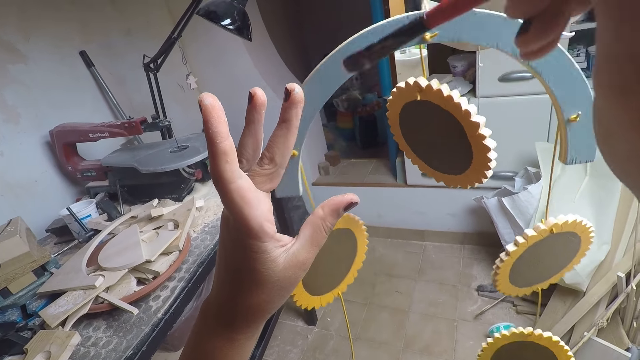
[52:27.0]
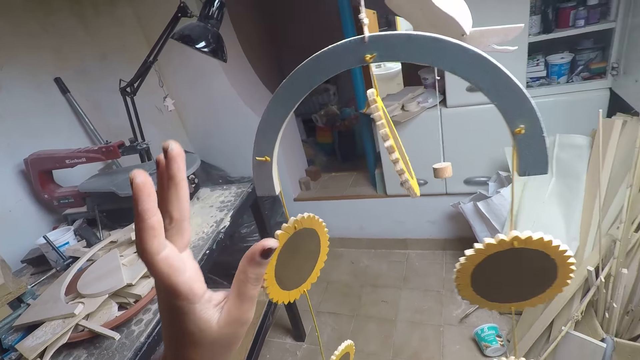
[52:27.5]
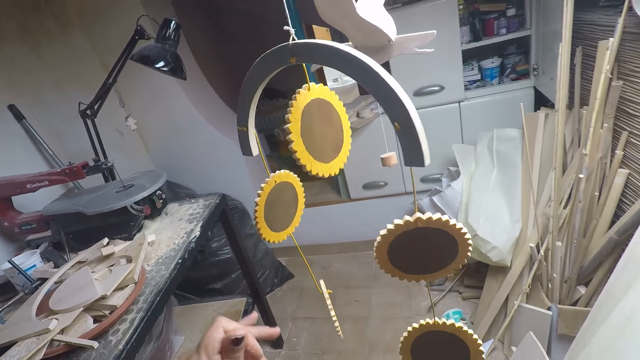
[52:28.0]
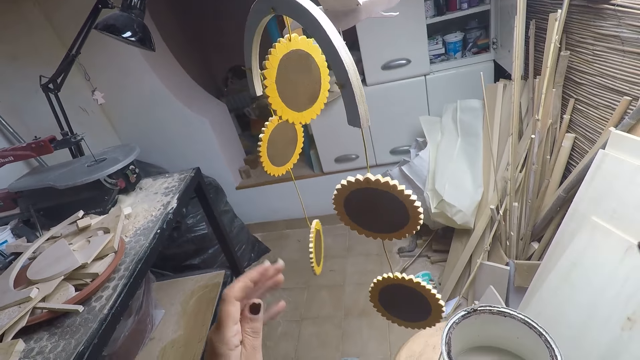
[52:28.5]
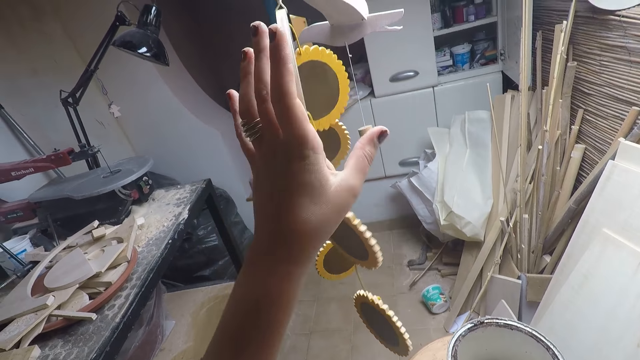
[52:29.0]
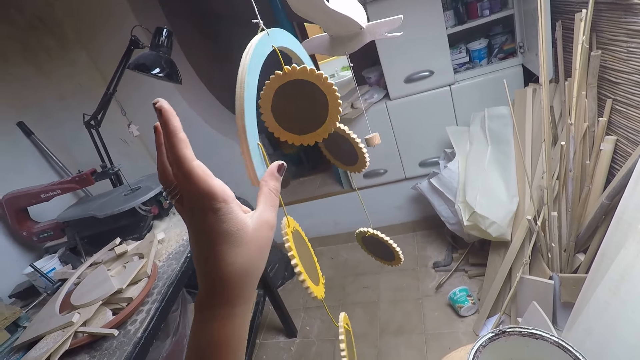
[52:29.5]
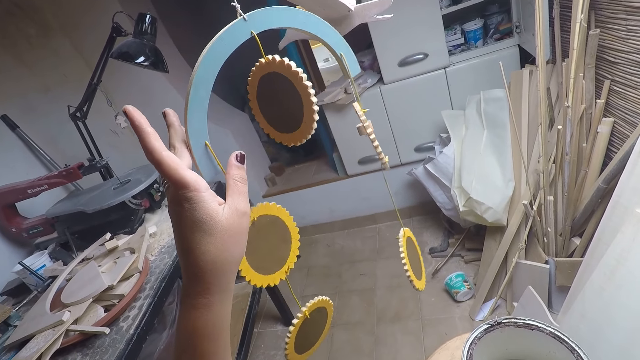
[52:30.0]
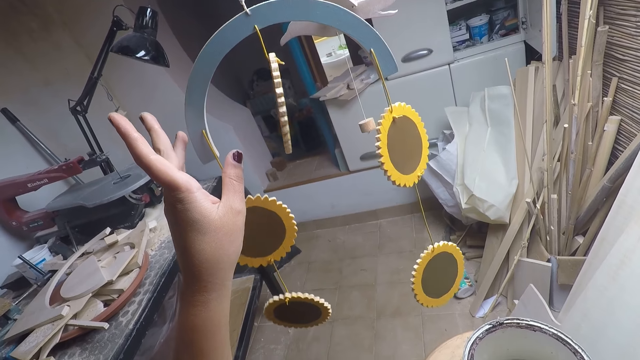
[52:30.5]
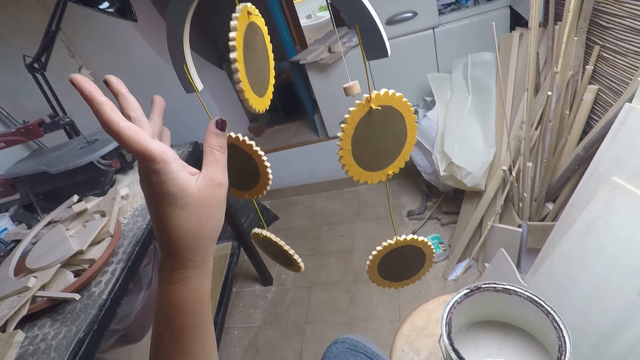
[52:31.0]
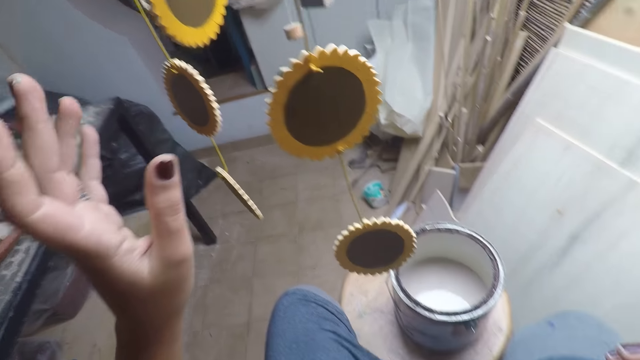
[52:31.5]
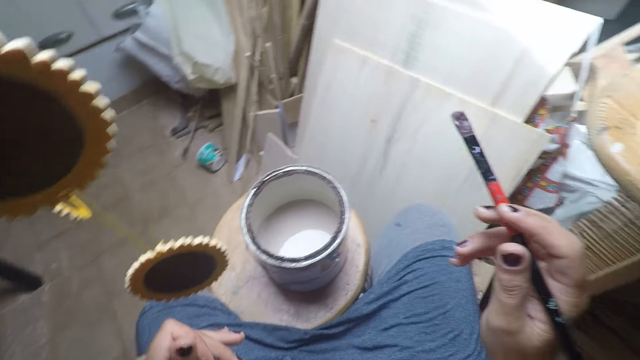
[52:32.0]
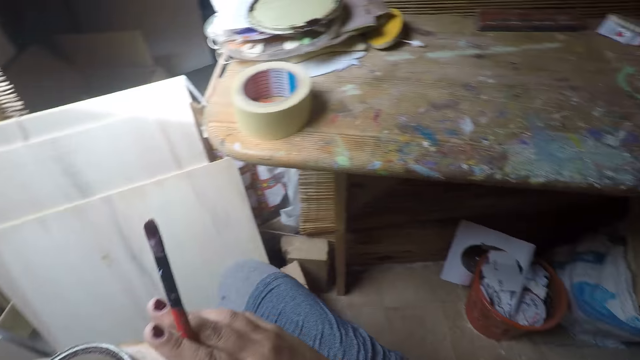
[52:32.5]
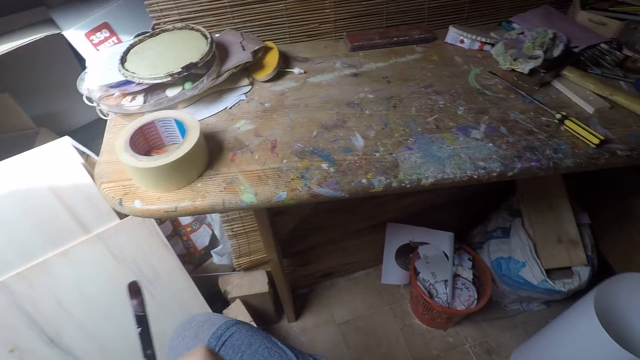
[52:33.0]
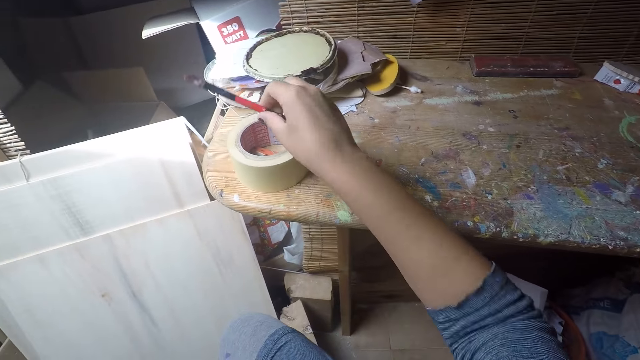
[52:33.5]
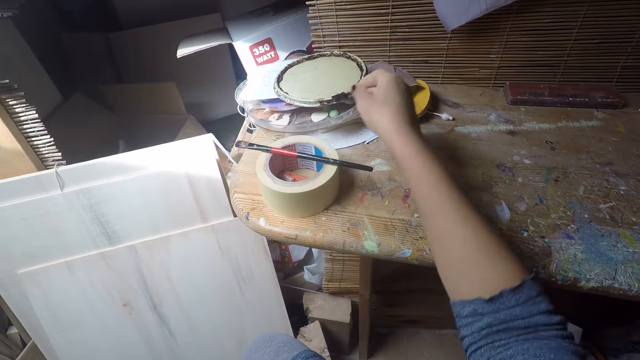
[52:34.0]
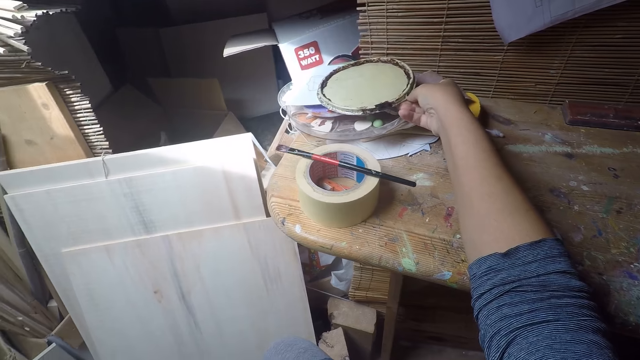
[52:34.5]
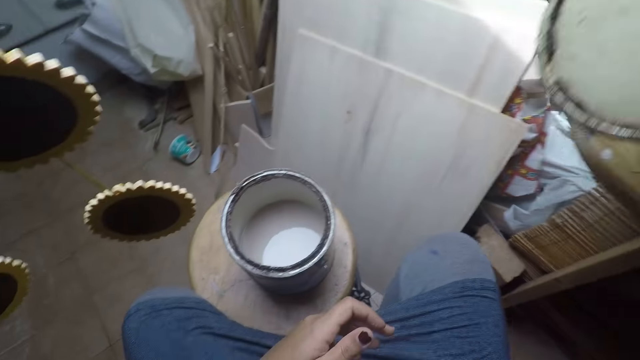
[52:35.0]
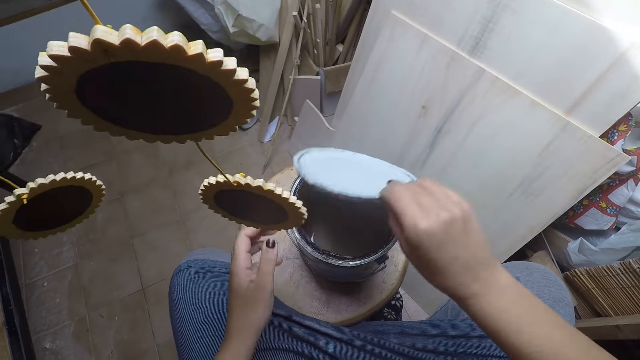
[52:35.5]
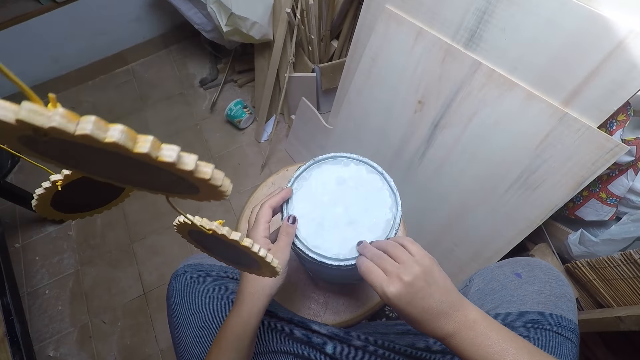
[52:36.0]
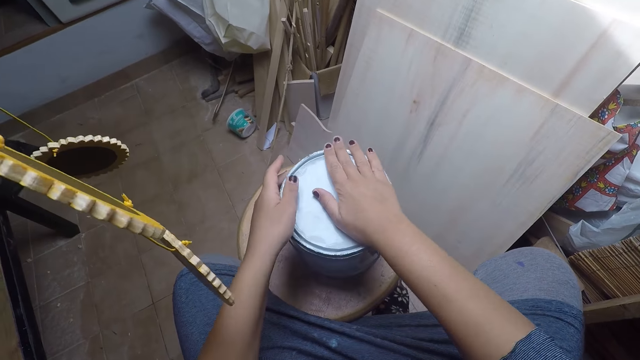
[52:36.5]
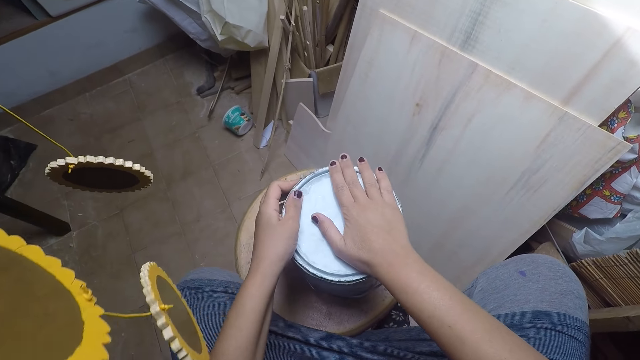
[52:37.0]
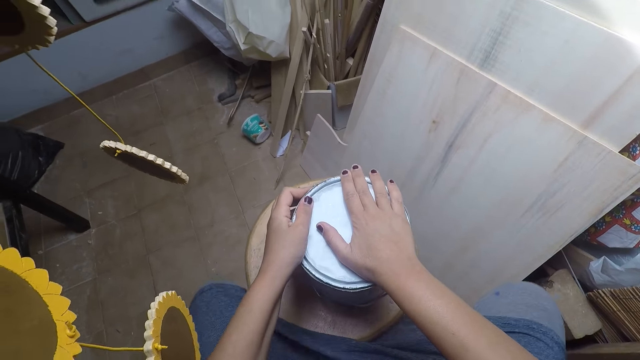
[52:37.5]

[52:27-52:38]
The camera wearer removes his left hand from the artwork. He looks at something, holds something, and looks at something. He looks around the room. He drops the paintbrush in his right hand on a masking tape on a table. He picks up a cover from the table with his right hand. He covers the paint bucket on the stool with his right hand. He adjusts the cover of the paint bucket with both hands.

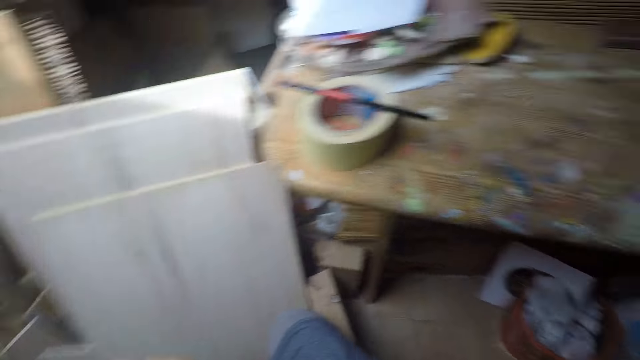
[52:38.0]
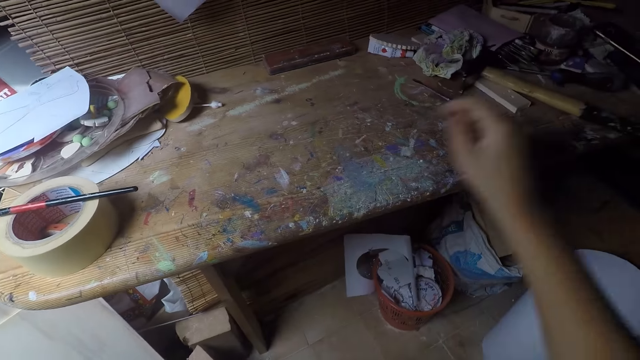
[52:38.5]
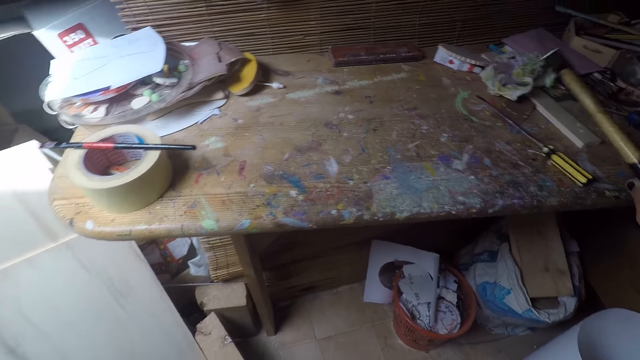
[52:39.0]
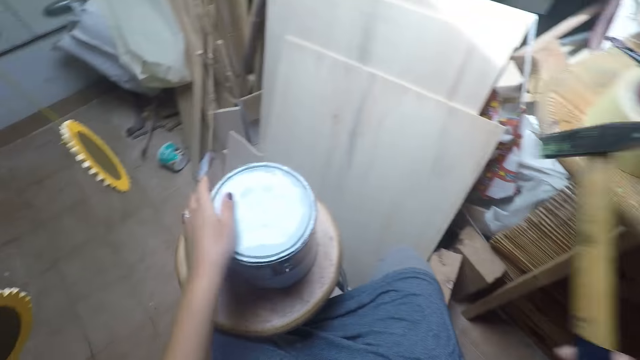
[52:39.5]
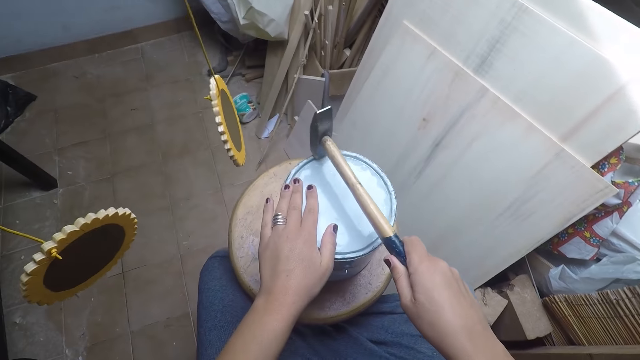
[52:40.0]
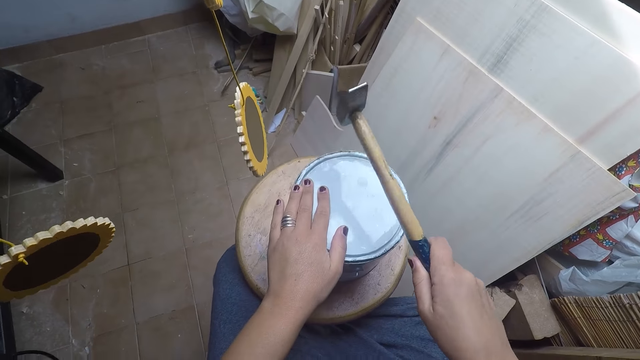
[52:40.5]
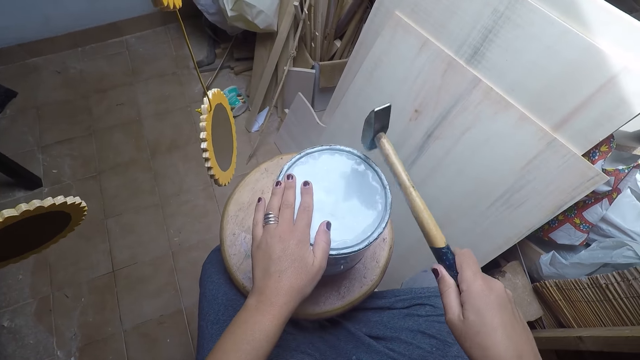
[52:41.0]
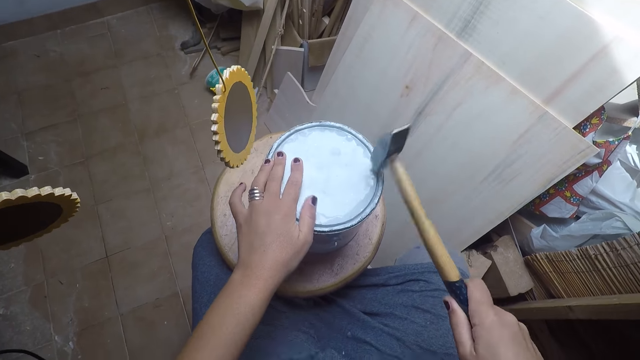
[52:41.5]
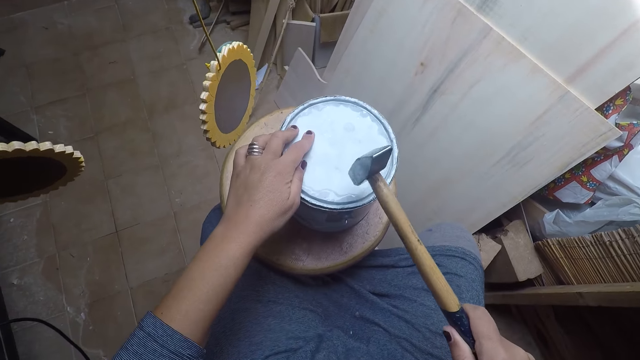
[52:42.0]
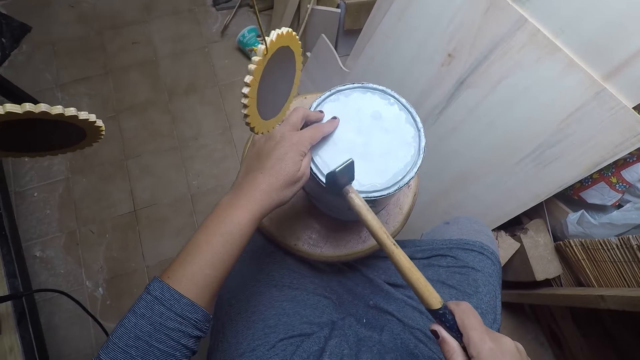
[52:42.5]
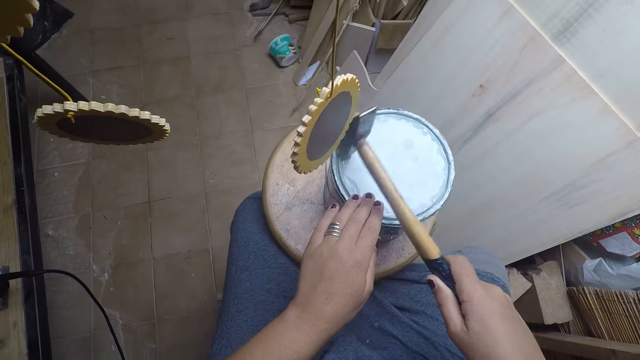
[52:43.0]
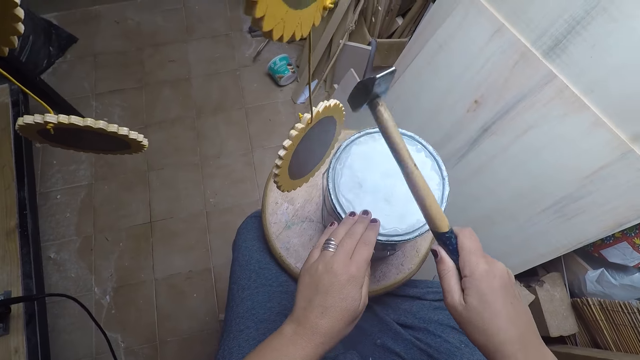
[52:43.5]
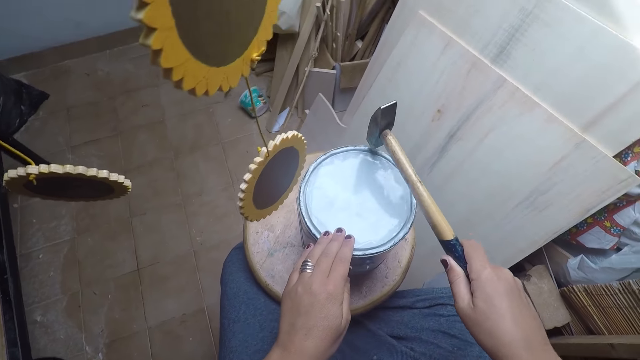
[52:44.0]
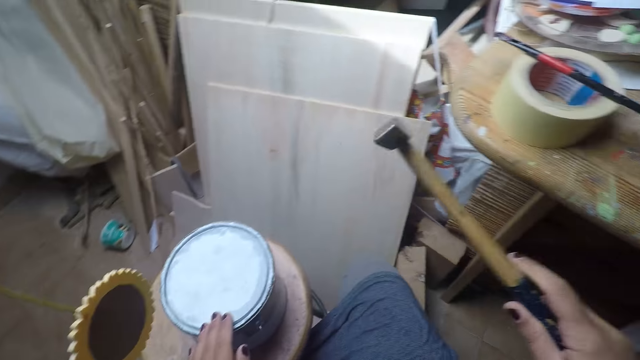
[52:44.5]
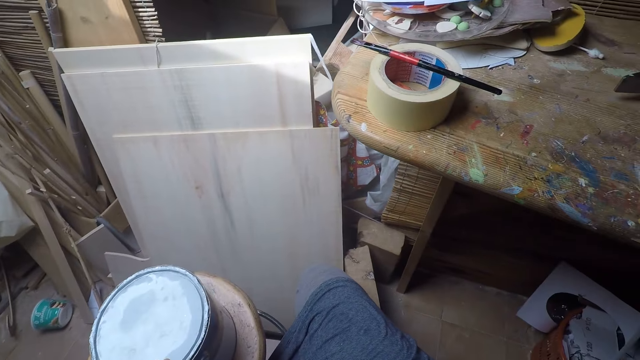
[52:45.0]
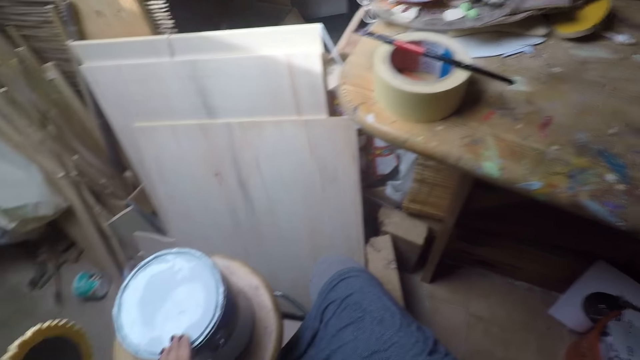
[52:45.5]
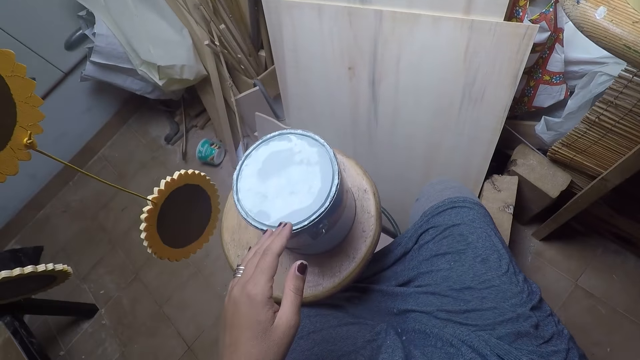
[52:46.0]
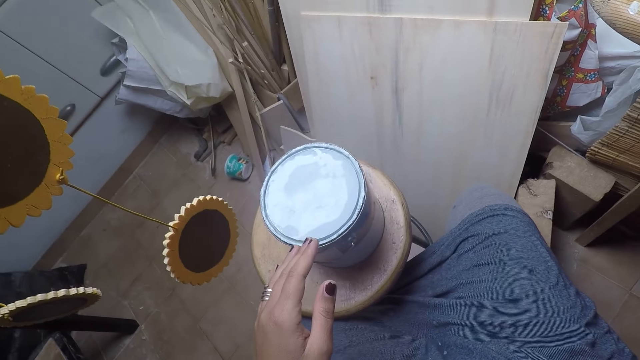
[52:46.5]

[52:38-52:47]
The camera wearer picks up a hammer on the table with his right hand. He hammers the paint bucket with the hammer in his right hand. He drops the hammer in his right hand on the table. He looks at something.
